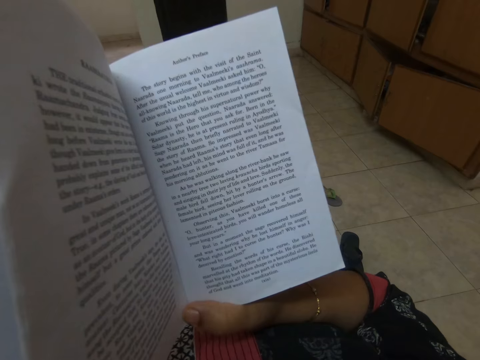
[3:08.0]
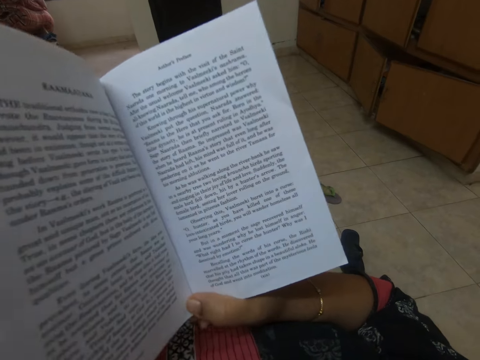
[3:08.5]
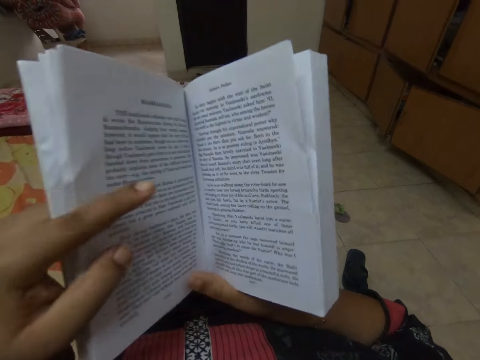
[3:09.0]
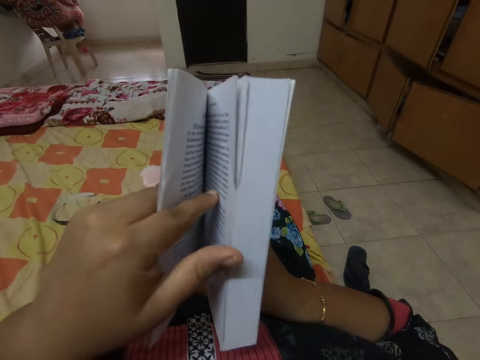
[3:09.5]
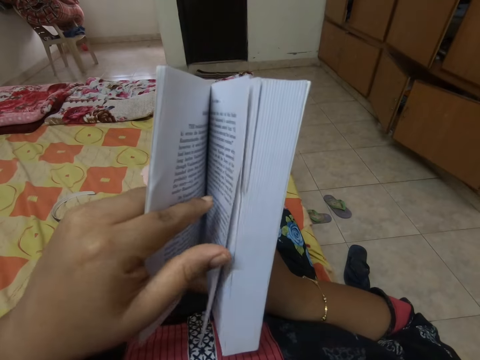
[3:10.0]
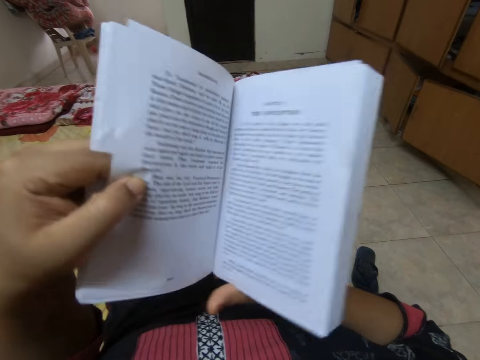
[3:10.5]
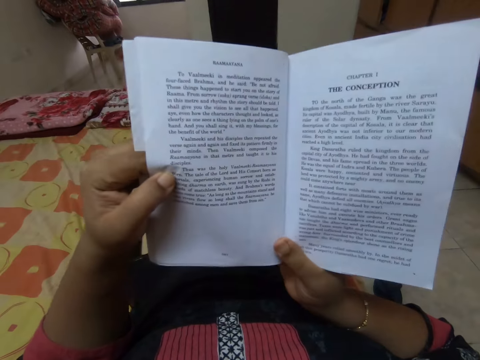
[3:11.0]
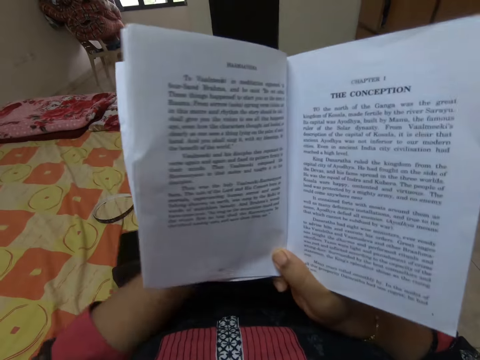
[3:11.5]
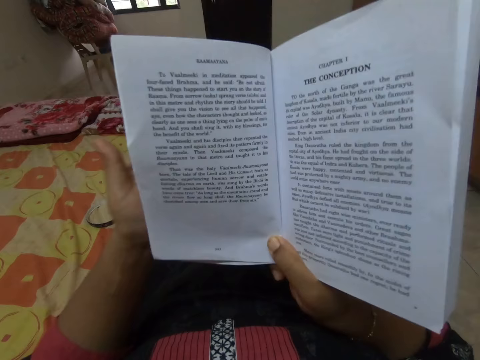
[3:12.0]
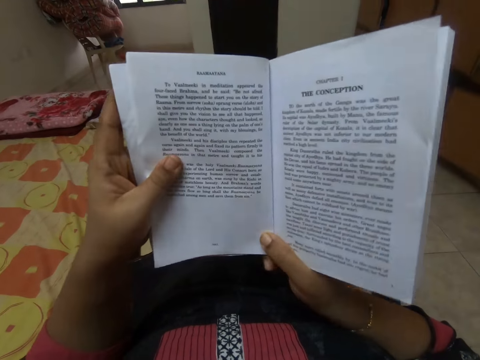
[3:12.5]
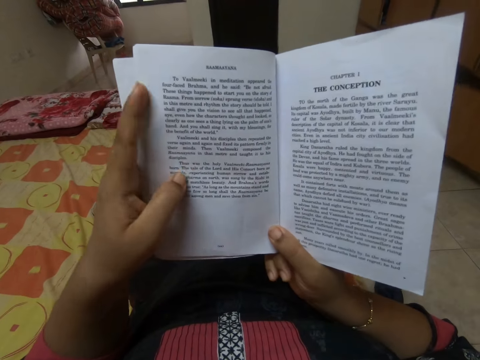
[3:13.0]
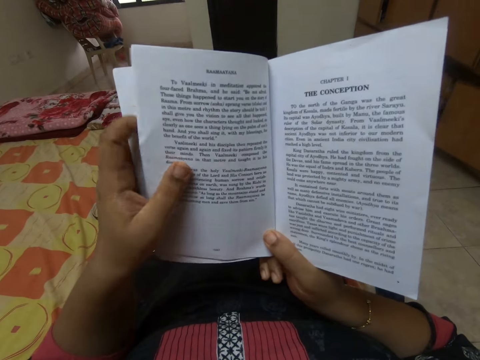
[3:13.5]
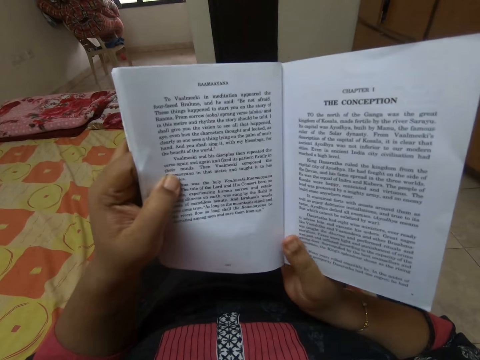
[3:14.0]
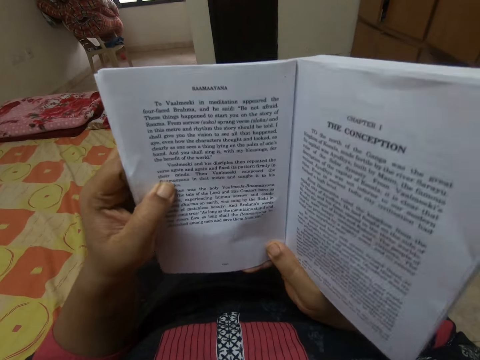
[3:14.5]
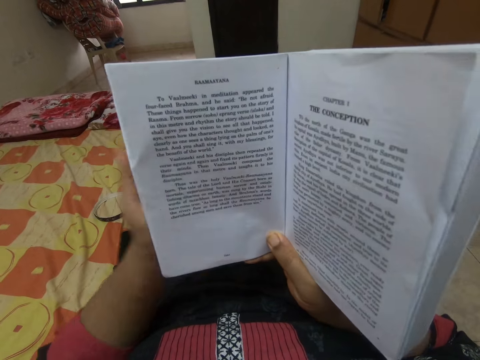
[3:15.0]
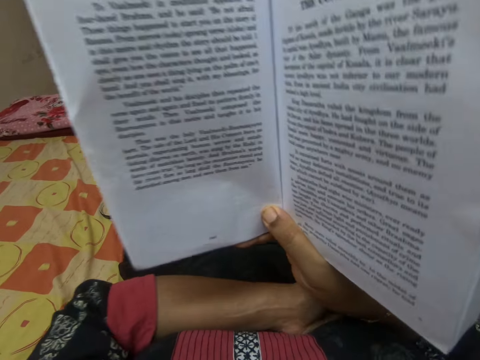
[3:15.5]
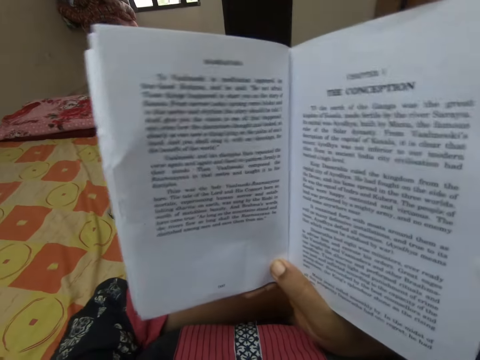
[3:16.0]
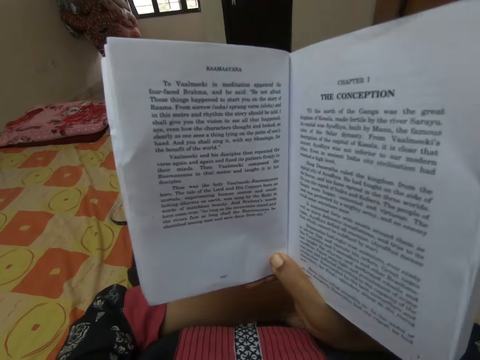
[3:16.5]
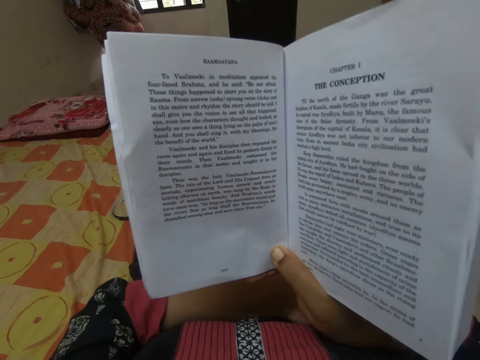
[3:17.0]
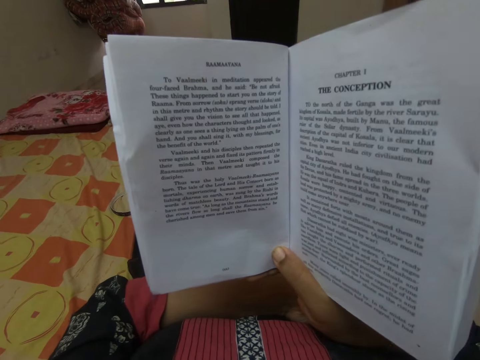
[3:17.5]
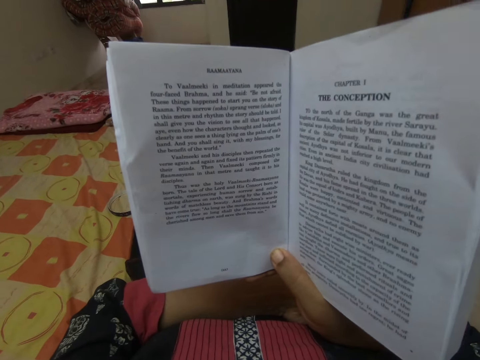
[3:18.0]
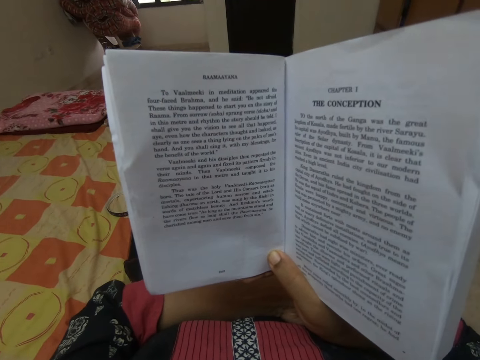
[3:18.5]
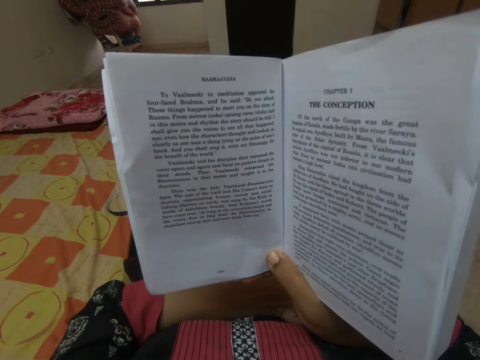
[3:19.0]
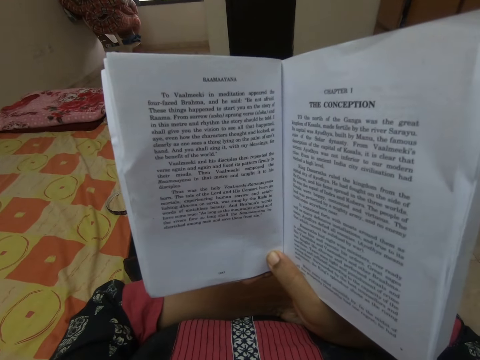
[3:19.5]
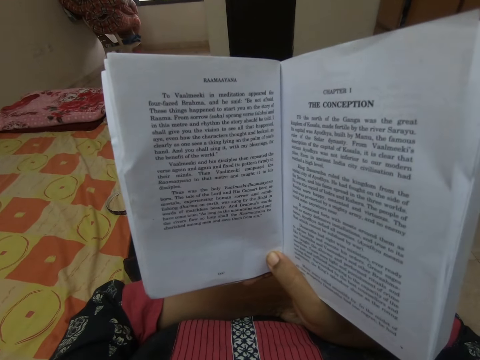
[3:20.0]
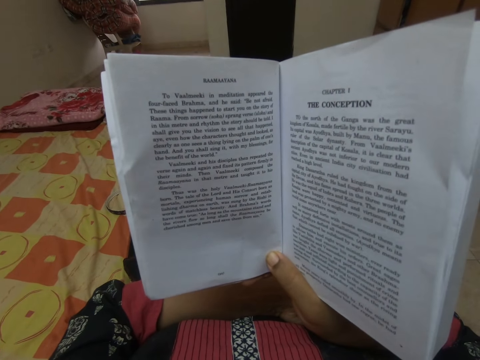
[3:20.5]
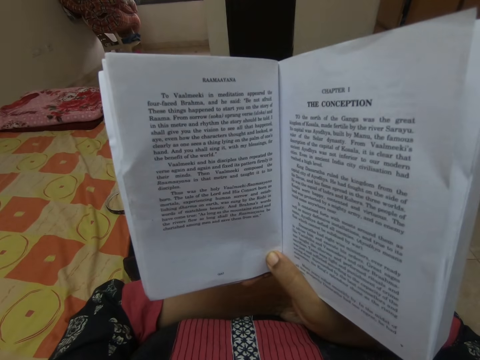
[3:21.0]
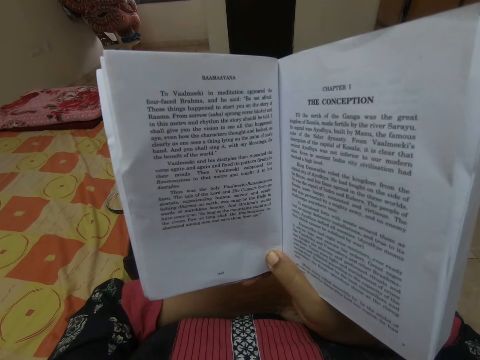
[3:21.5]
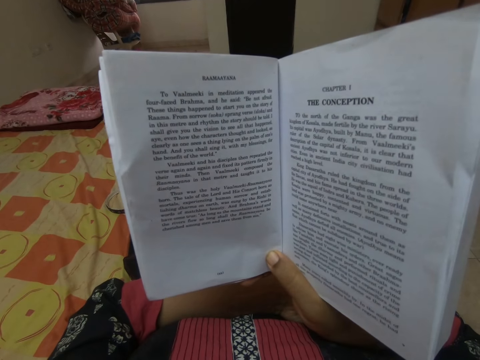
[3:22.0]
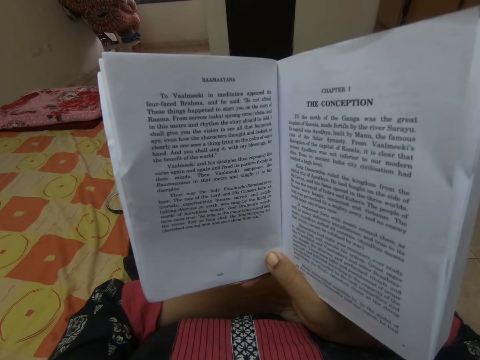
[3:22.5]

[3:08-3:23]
The camera wearer turns the other page. They read the book.

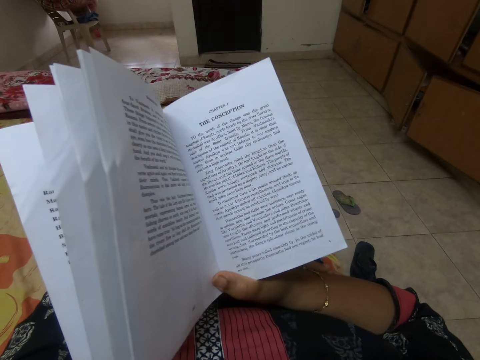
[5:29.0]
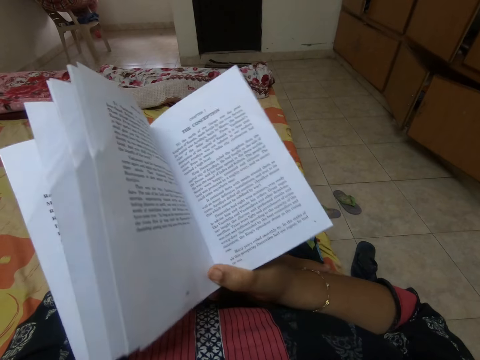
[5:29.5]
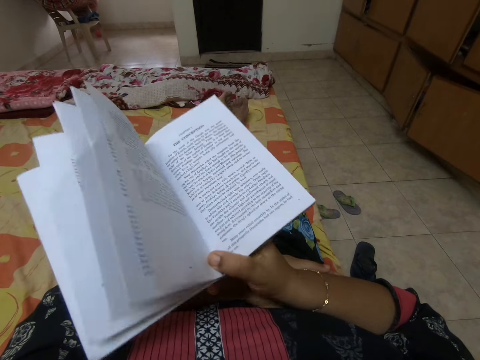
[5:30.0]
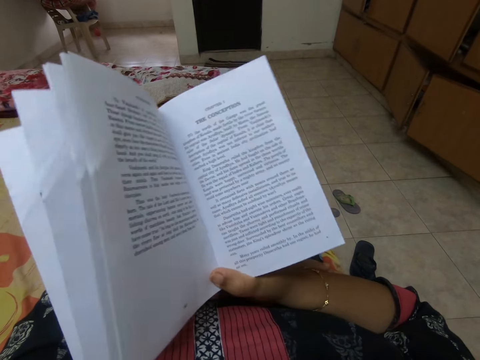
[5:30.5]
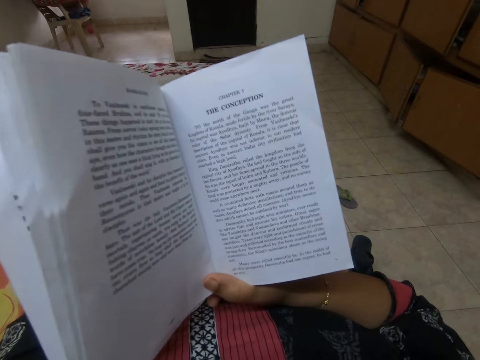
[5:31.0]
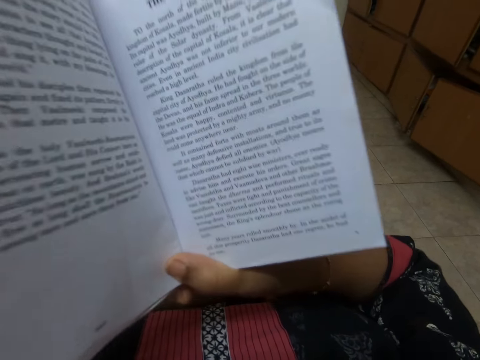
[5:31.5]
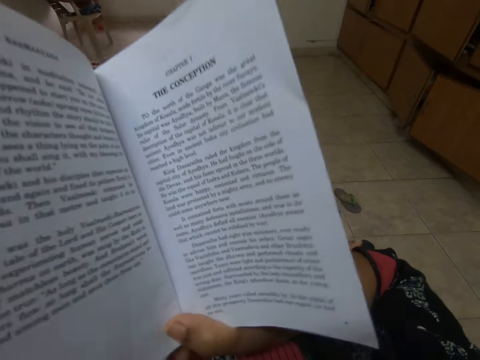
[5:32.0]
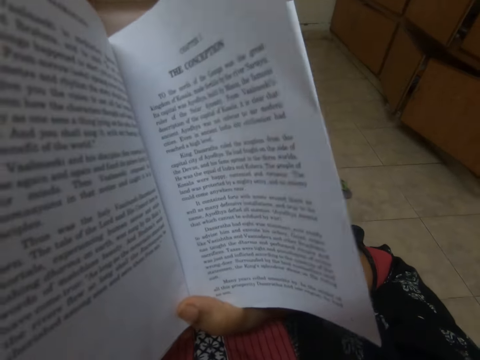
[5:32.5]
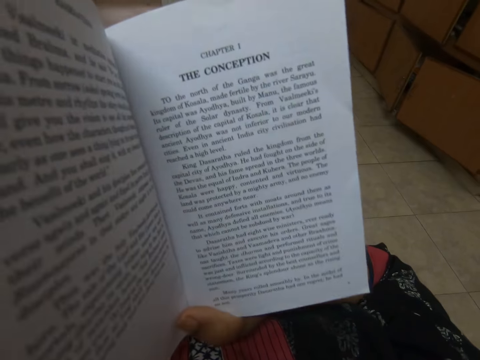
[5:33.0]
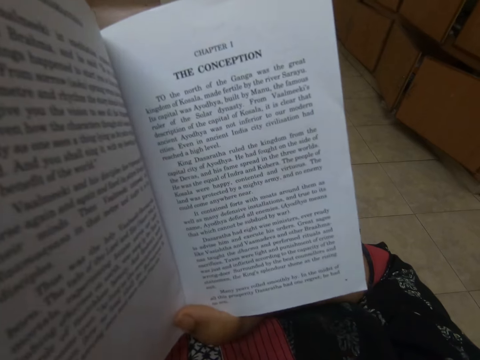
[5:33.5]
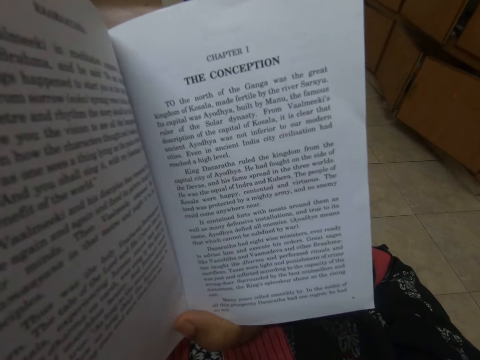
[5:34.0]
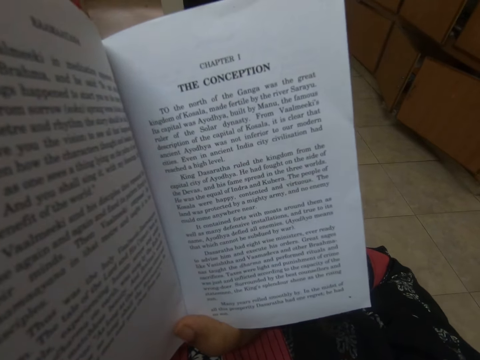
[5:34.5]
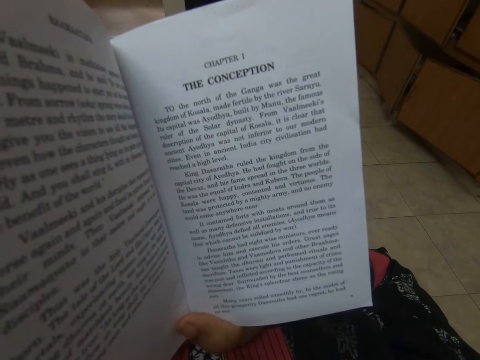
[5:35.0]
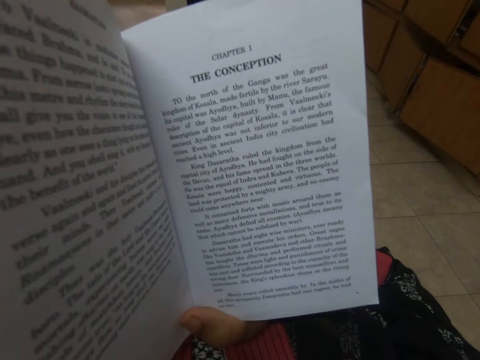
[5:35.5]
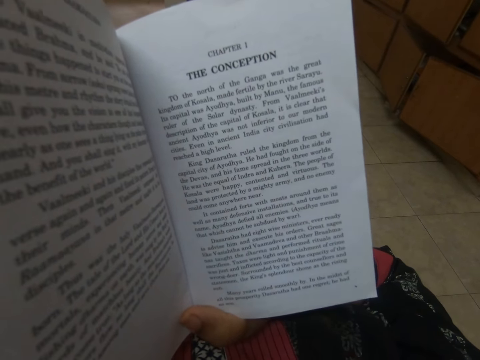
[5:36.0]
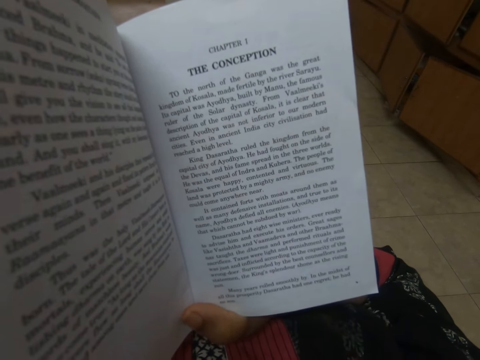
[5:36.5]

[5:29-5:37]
The camera wearer moves the book. They hold the book.

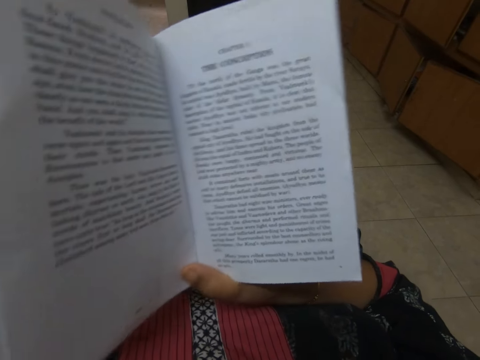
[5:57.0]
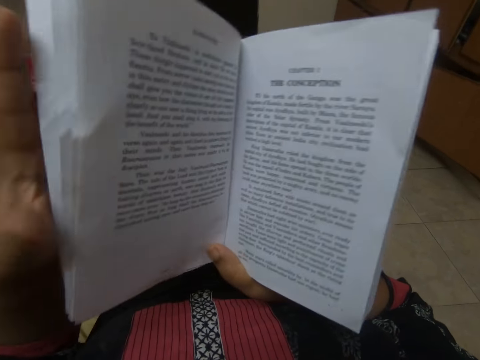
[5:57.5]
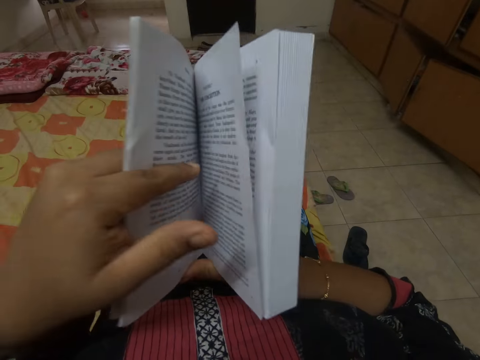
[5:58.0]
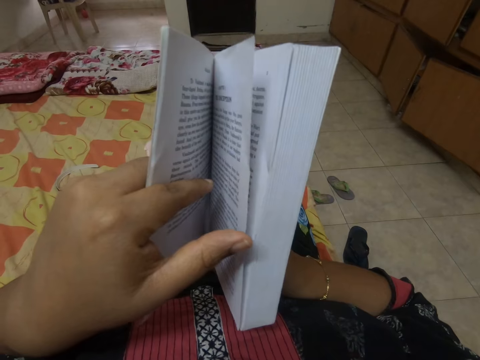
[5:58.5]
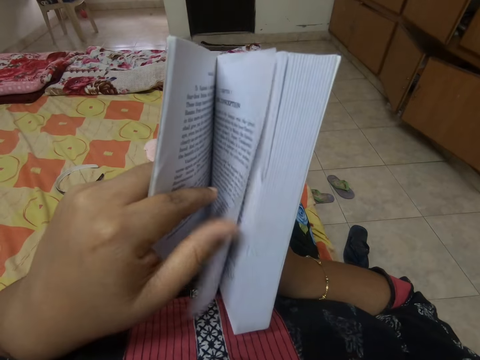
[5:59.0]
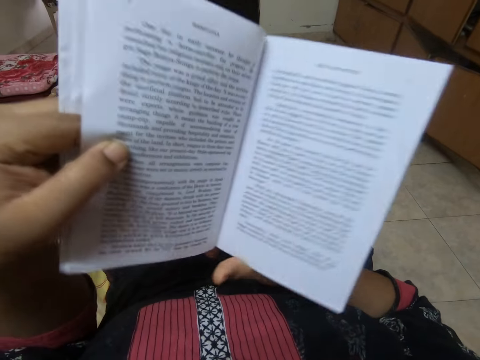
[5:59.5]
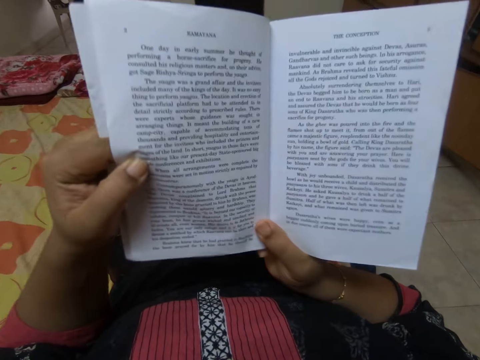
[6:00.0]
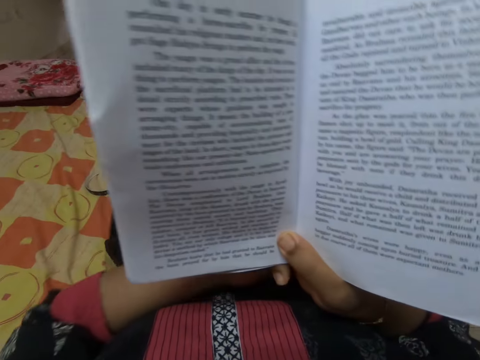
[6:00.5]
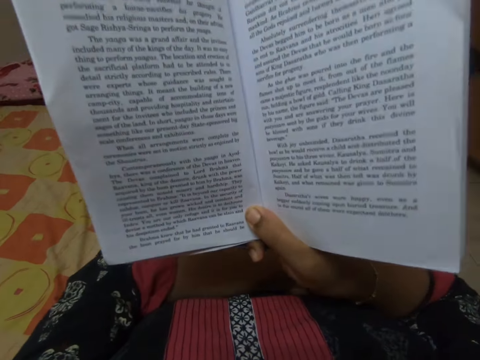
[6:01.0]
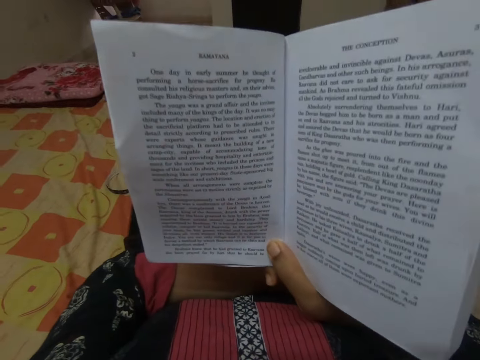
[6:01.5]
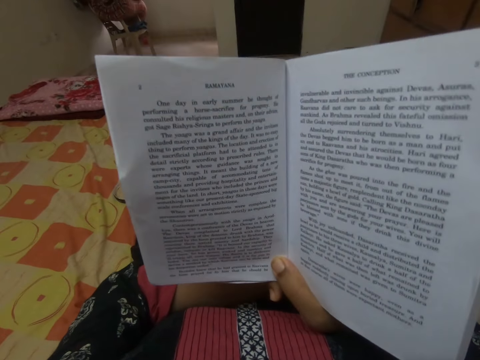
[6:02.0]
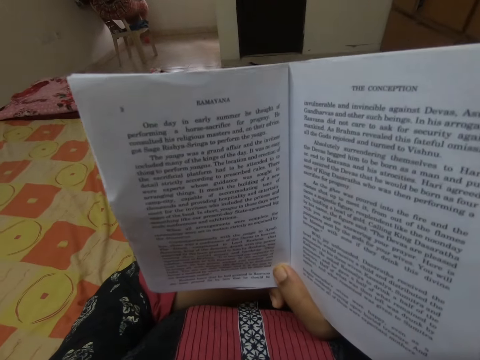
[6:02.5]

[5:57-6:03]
The camera wearer flips the book. They flip the book again. They hold the book with the right hand.
